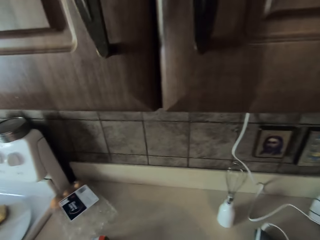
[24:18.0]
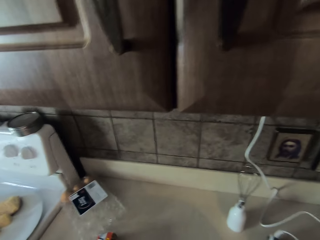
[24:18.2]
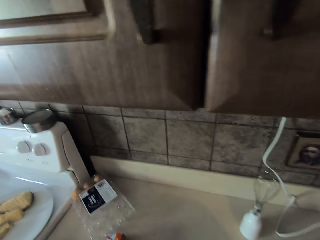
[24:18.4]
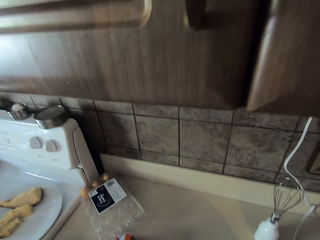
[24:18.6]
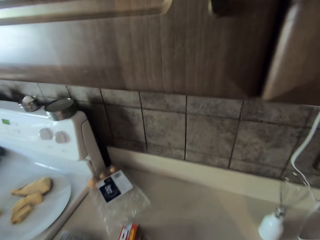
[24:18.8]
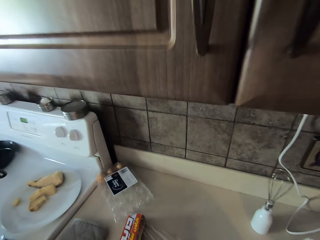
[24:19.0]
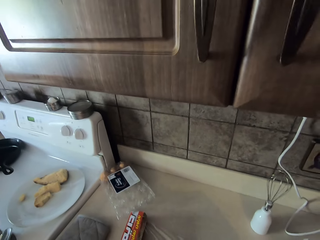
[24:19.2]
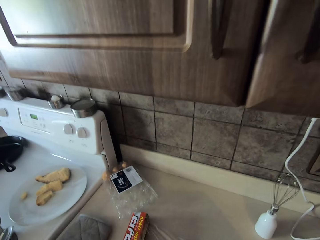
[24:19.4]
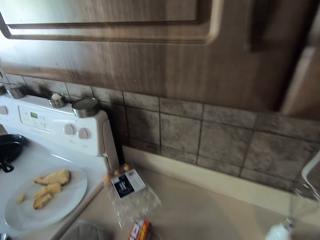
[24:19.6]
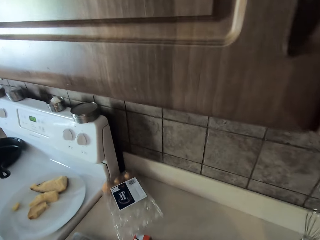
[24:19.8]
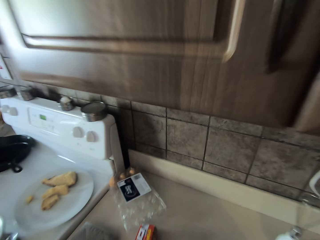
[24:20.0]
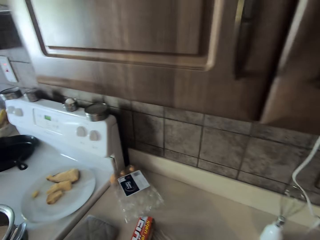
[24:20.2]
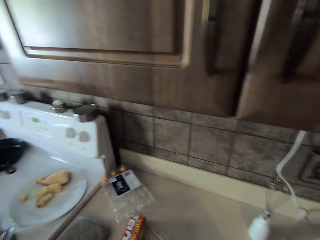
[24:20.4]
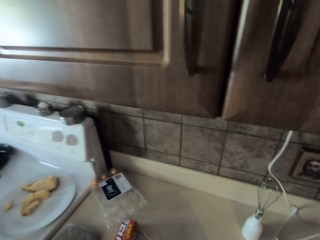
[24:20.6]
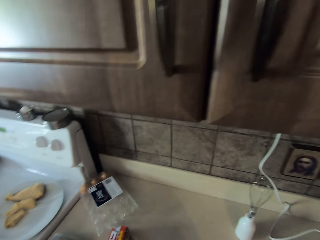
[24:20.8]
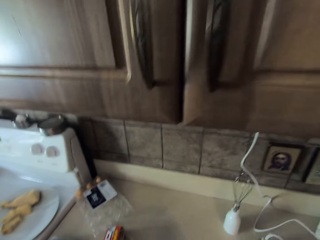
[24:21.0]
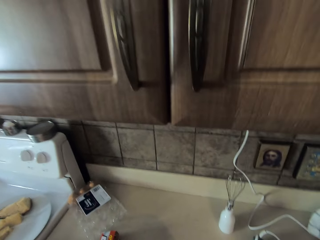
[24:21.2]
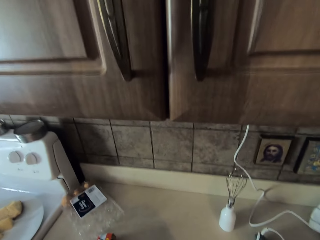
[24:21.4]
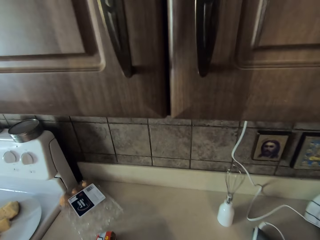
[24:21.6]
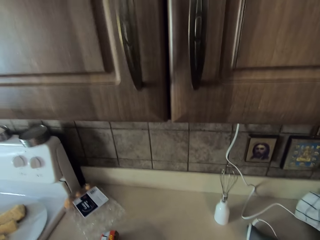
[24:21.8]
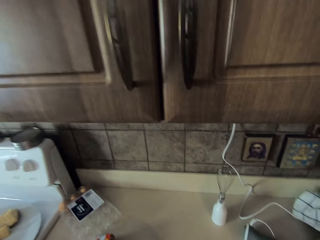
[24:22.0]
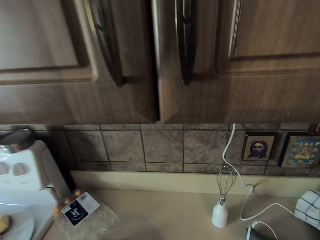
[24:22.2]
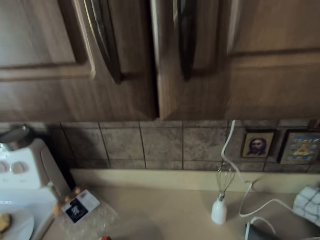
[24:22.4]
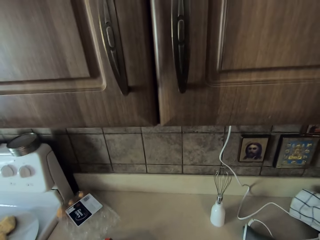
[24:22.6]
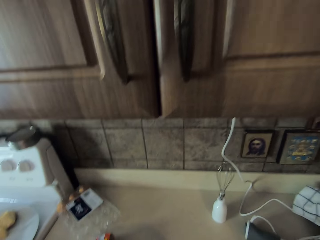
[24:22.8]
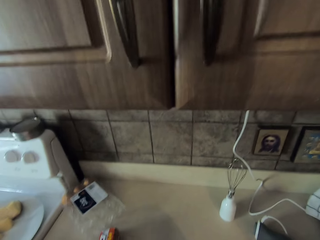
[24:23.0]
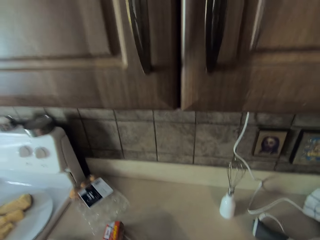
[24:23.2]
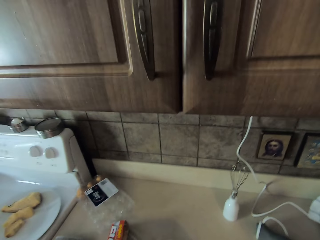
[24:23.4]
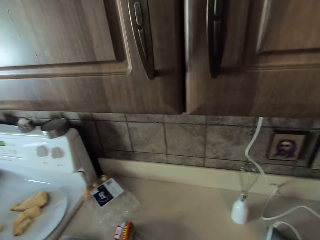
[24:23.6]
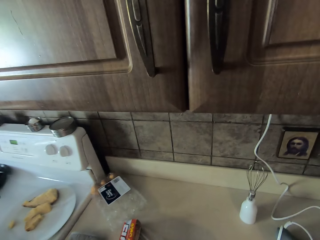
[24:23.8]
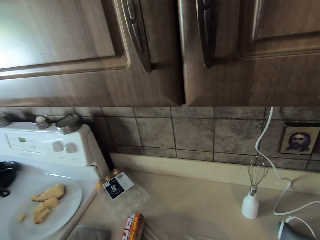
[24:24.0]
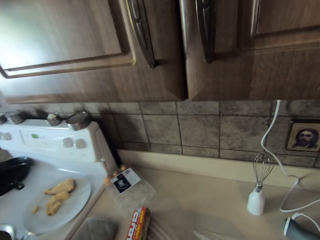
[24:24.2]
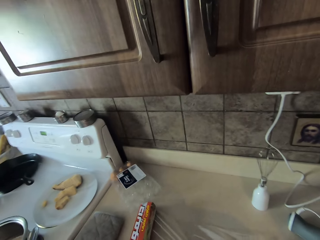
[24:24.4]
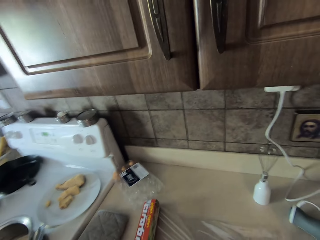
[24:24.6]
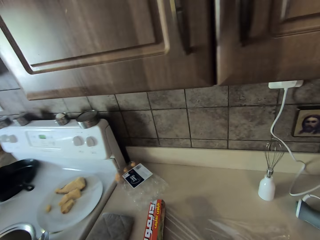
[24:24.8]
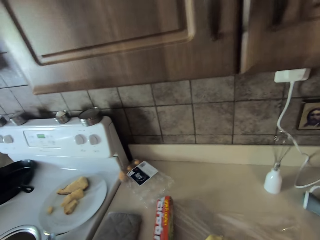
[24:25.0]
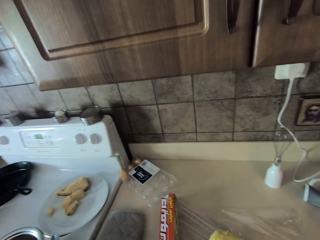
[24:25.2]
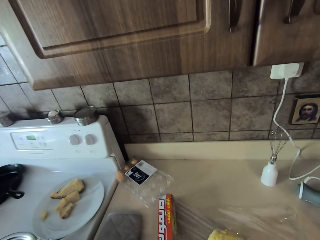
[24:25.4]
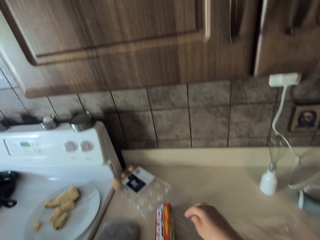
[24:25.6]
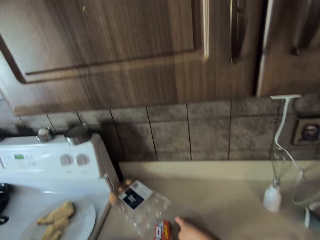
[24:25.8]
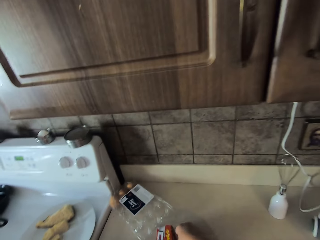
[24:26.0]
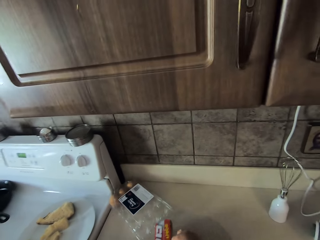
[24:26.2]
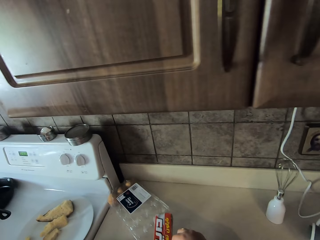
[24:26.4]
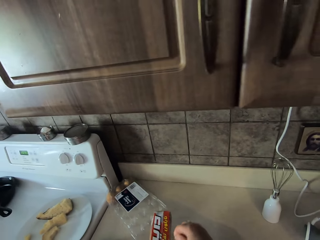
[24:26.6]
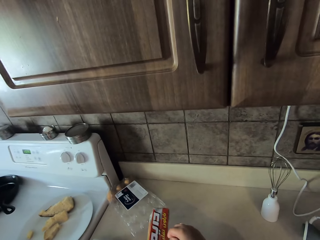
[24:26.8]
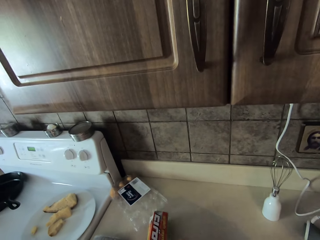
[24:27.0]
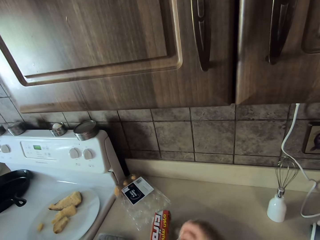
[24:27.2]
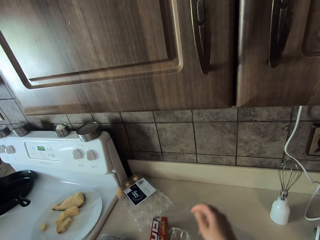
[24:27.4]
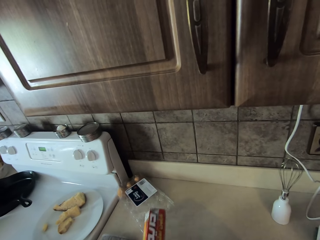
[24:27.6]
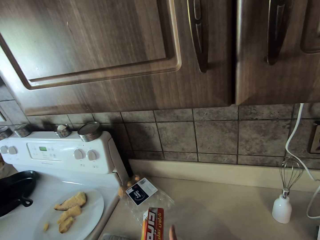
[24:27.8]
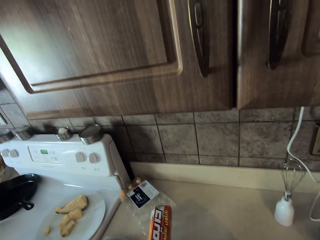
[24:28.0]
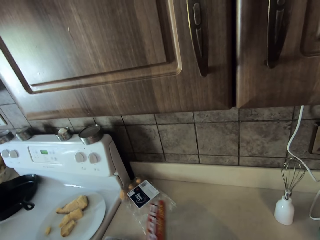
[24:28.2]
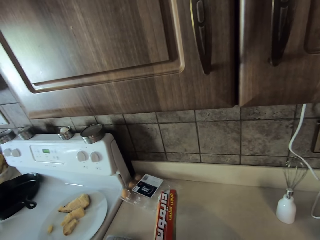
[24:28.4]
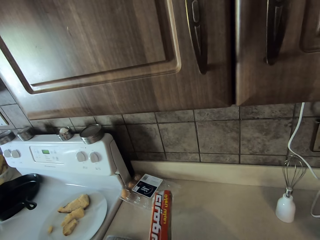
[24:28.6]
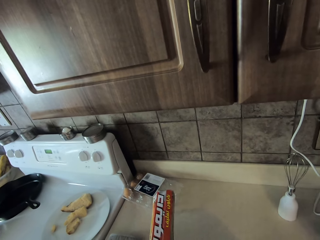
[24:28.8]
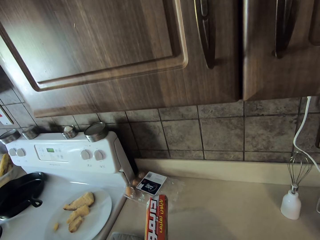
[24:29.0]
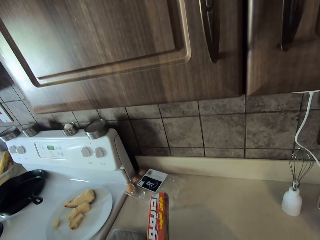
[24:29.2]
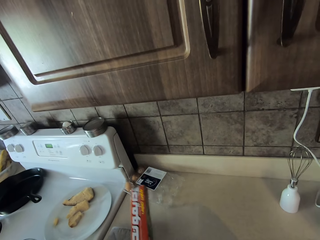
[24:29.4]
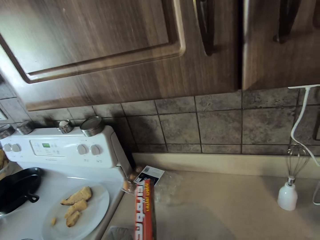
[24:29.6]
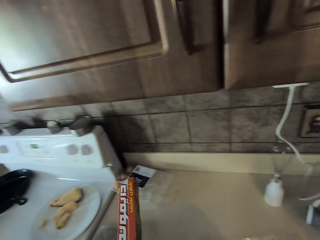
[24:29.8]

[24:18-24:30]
The camera wearer picks up cling film. They unwrap the cling film. They push a food container. They cut the nylon paper cover.

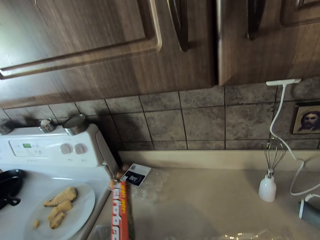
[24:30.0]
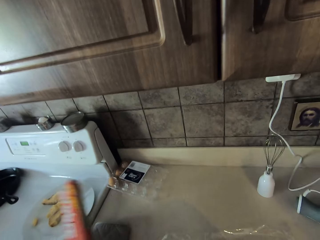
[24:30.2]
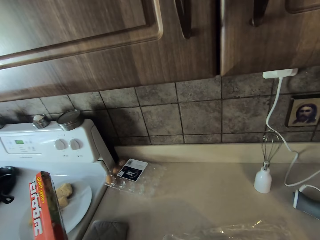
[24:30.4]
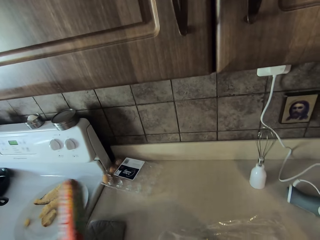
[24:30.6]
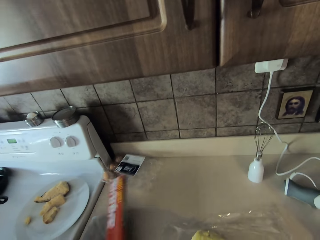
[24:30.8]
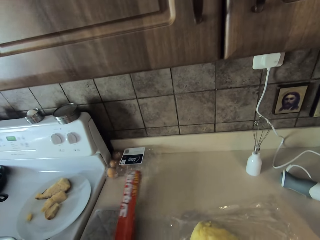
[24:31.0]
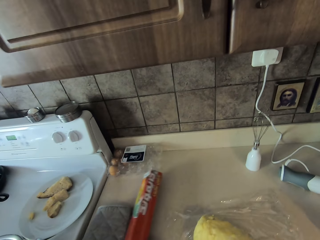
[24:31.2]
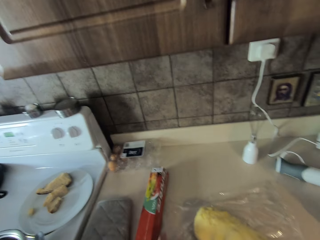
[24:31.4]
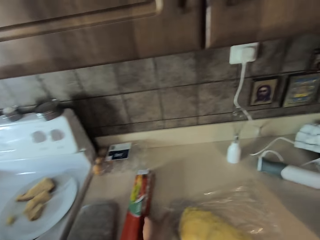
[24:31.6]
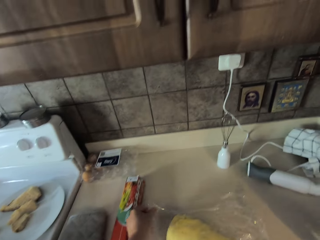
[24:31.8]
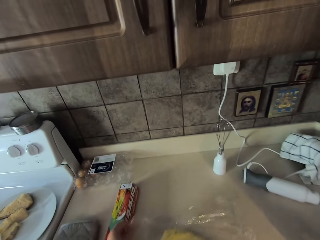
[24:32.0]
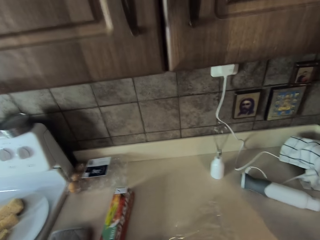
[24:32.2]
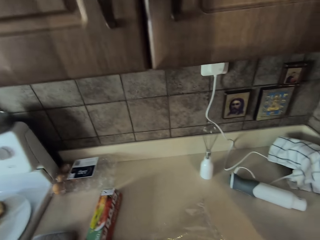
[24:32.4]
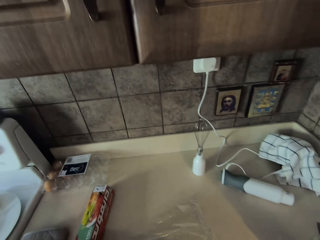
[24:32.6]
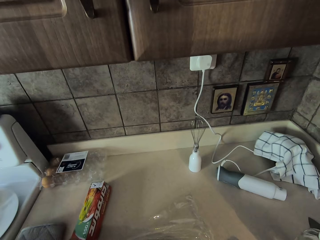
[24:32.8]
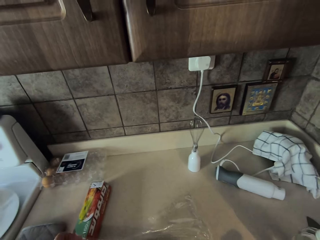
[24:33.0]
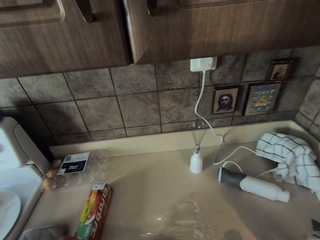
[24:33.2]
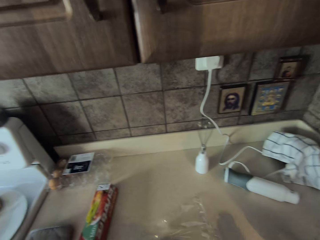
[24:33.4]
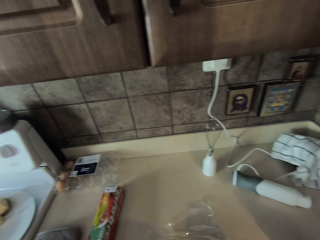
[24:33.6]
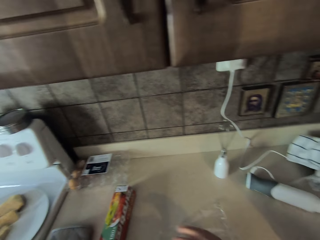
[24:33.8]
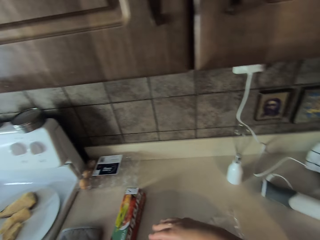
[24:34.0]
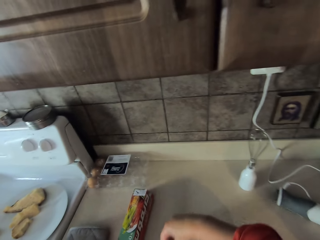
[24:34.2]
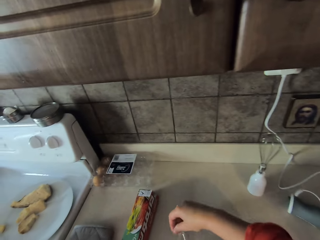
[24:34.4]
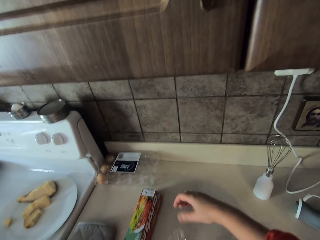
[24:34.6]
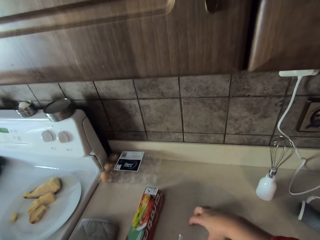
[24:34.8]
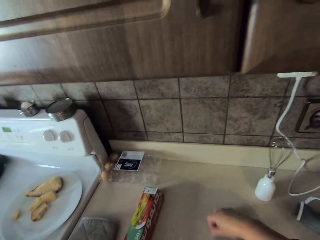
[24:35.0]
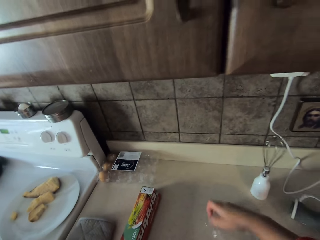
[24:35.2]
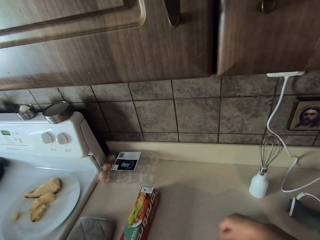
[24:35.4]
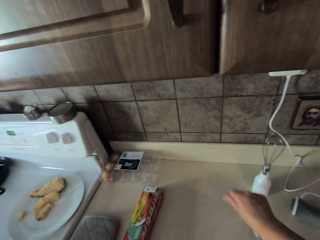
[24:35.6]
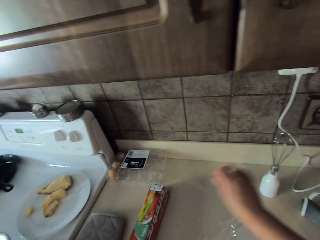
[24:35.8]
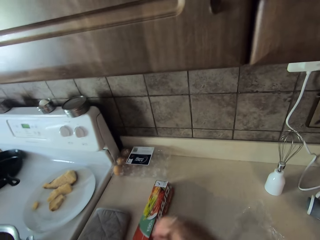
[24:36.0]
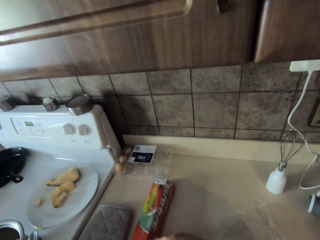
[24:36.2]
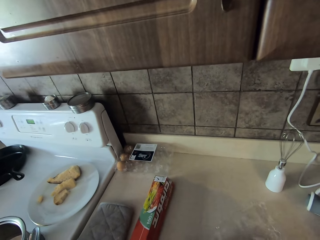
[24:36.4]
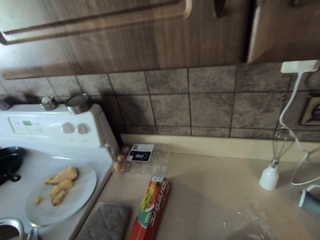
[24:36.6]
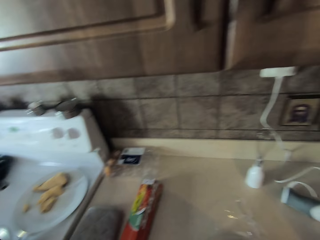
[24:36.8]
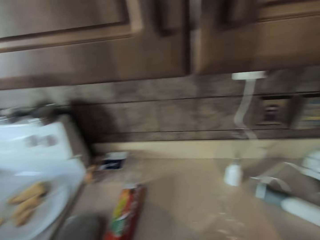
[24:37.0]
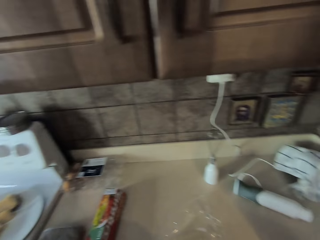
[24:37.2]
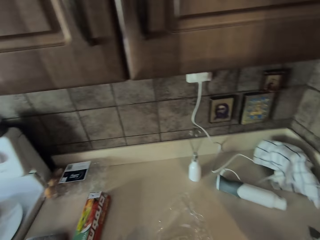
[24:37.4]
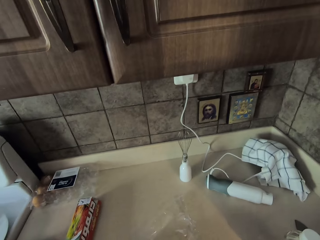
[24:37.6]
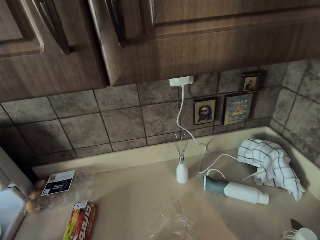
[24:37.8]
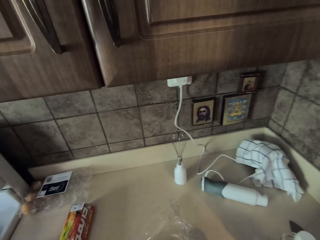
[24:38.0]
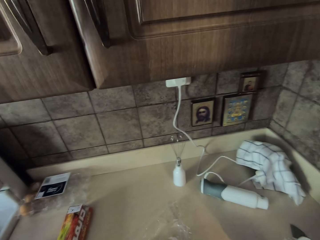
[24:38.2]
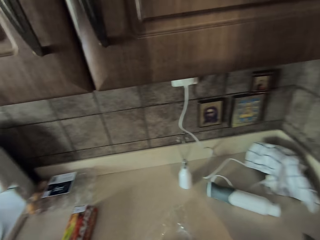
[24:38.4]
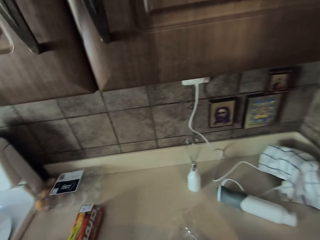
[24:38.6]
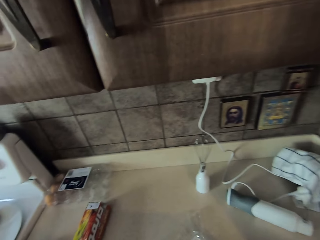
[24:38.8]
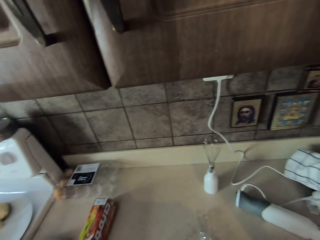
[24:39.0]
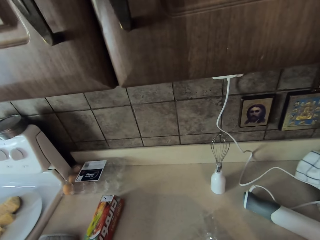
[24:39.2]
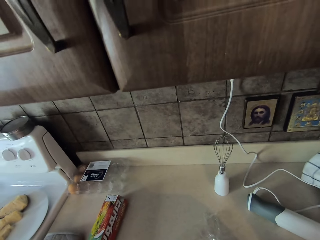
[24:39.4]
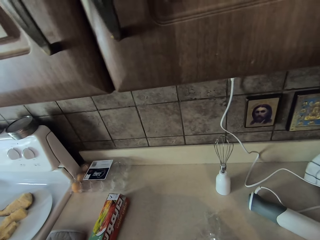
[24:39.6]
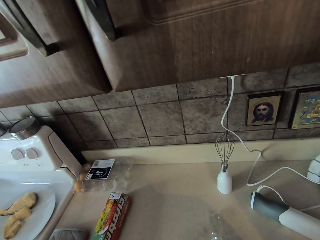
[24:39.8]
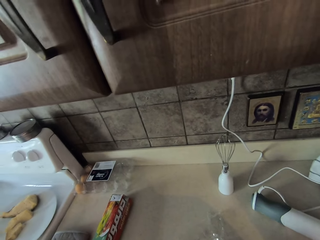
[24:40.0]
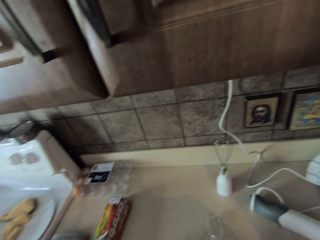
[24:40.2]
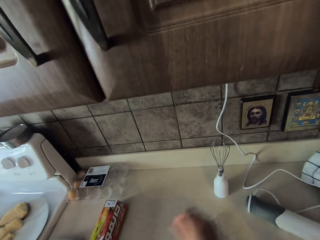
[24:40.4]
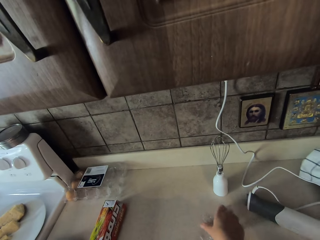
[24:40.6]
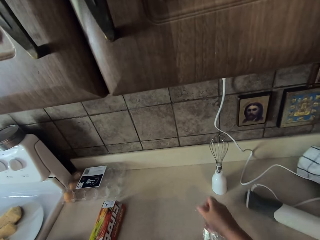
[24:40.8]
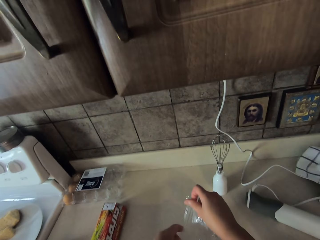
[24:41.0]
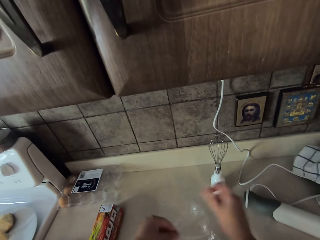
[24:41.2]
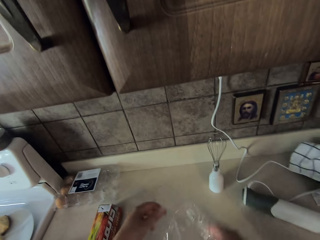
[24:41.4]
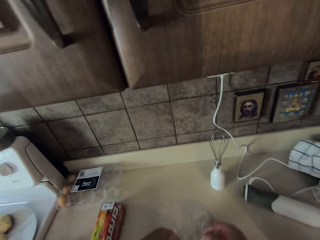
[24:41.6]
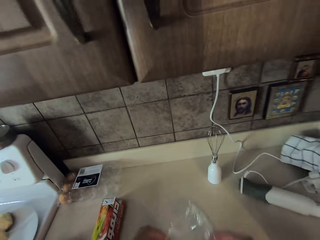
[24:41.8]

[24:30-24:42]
The camera wearer sways the cling film. They hit the food container. They put the cling film on the counter. They wrap something using the cling film.
